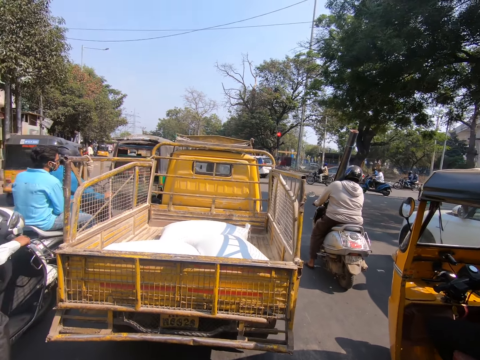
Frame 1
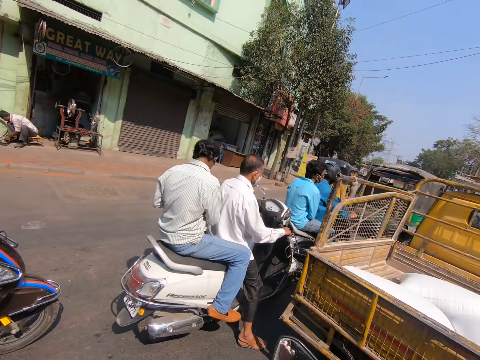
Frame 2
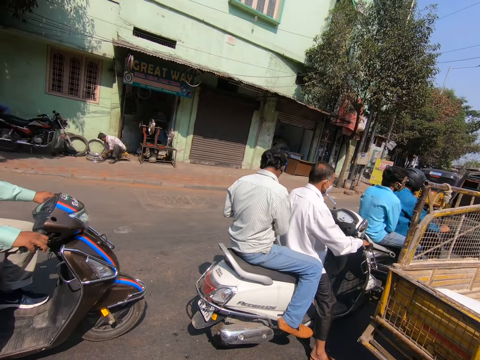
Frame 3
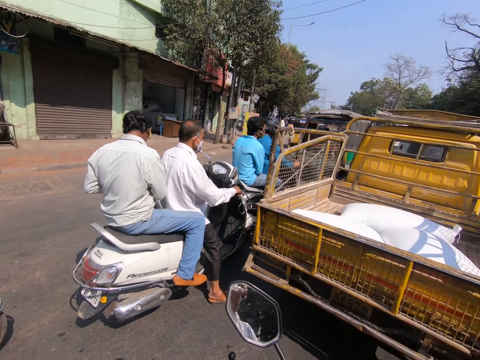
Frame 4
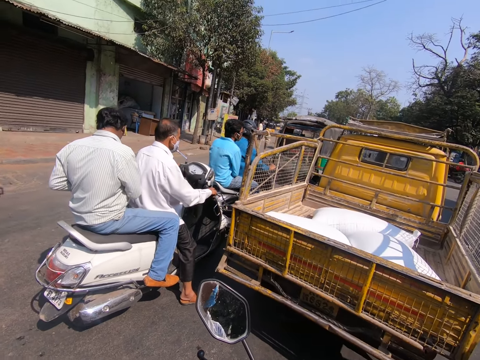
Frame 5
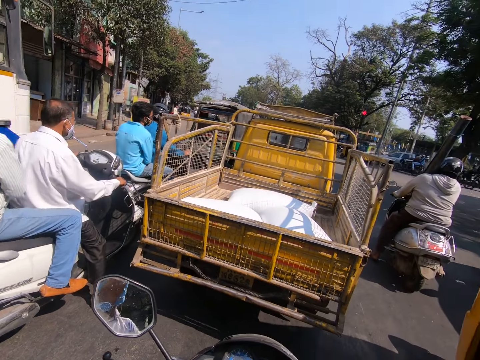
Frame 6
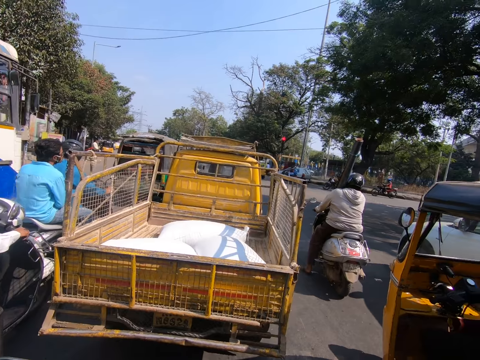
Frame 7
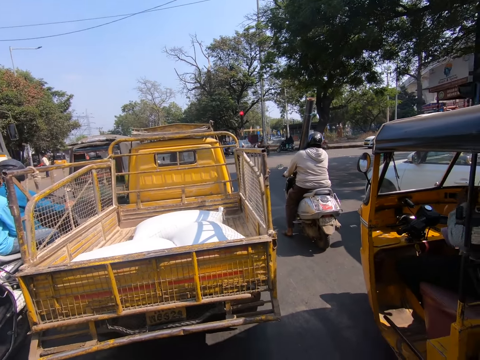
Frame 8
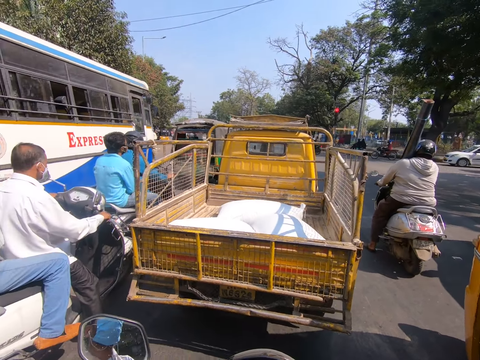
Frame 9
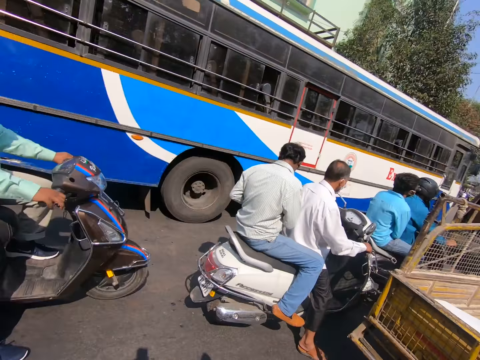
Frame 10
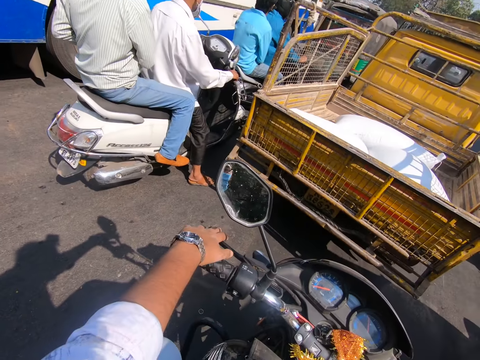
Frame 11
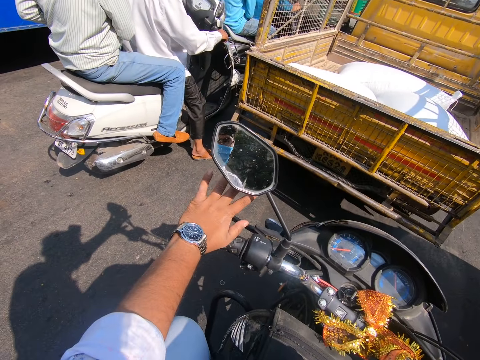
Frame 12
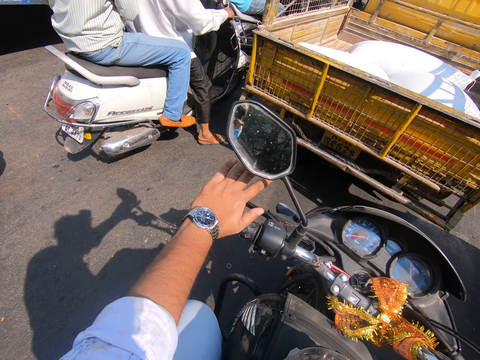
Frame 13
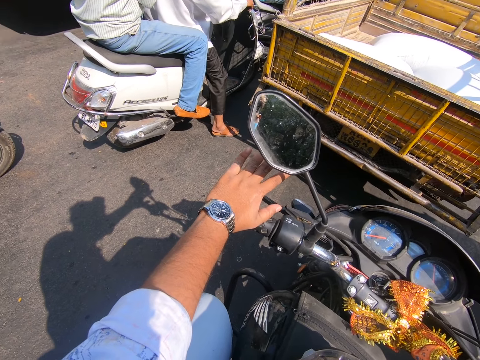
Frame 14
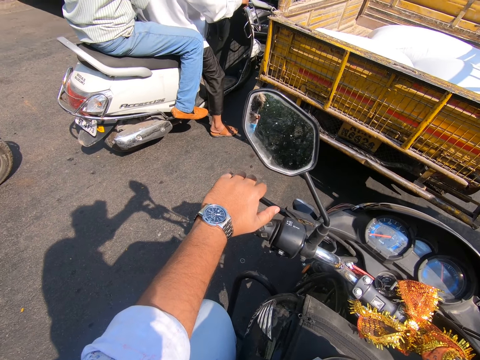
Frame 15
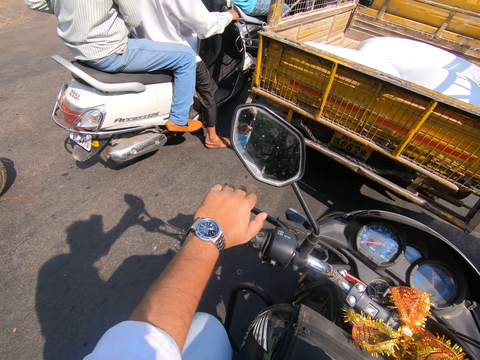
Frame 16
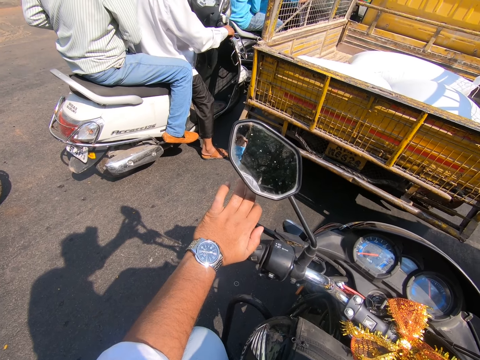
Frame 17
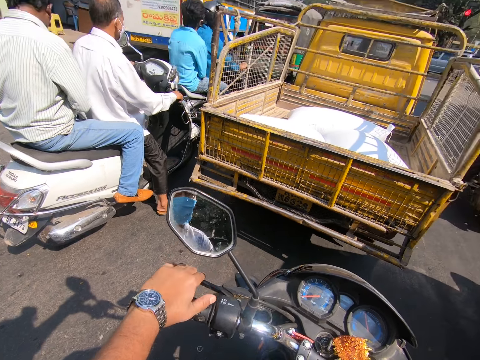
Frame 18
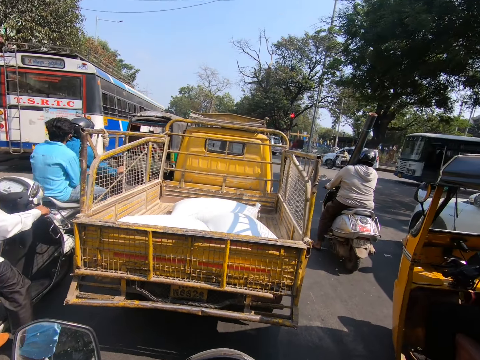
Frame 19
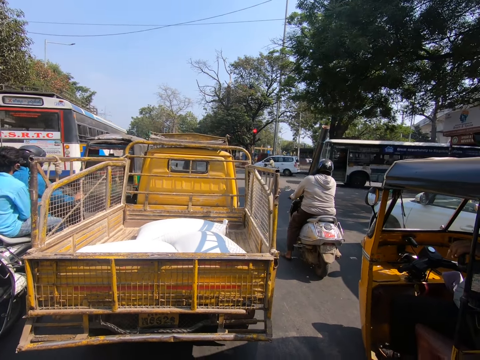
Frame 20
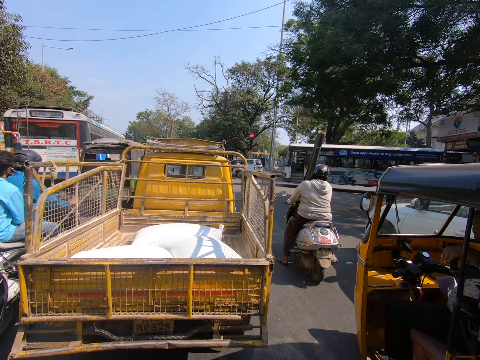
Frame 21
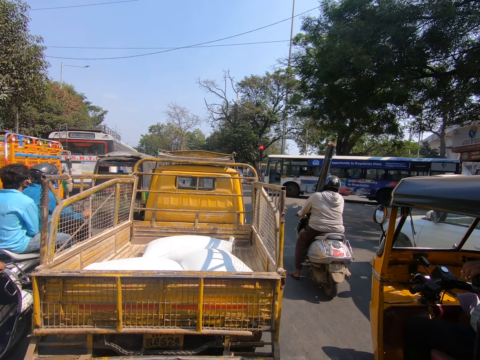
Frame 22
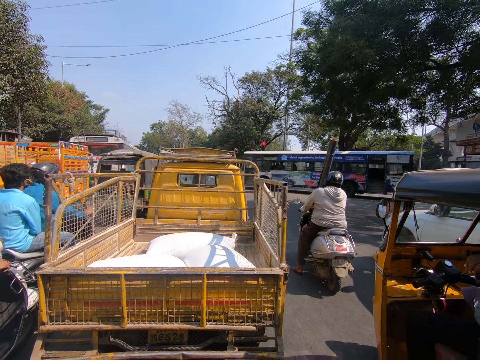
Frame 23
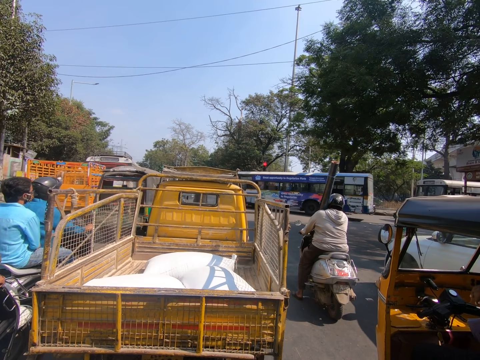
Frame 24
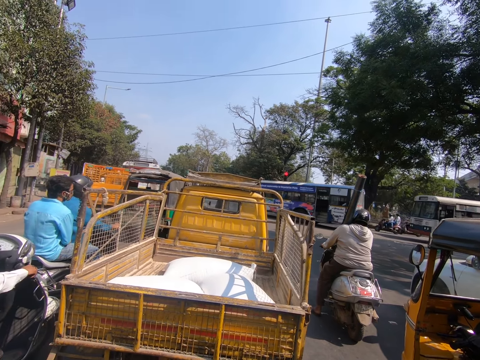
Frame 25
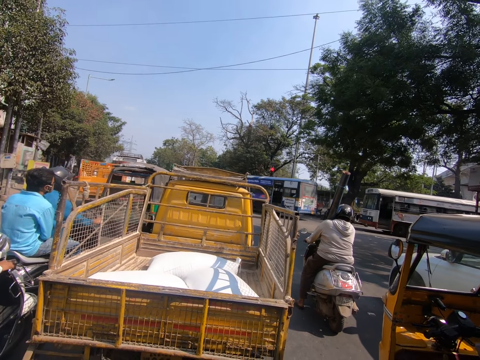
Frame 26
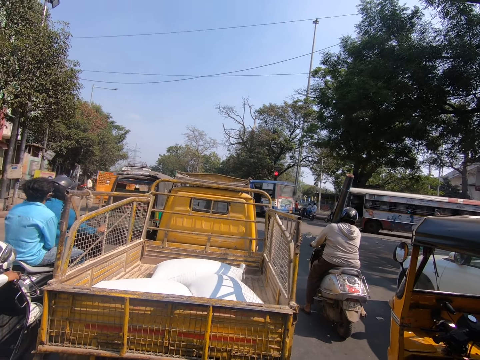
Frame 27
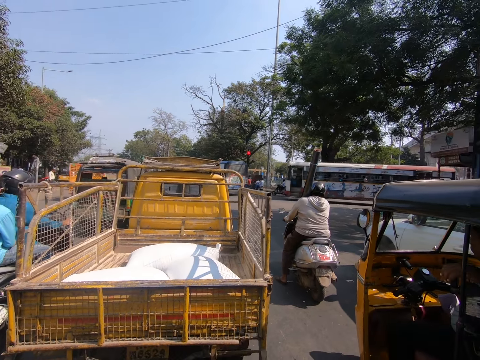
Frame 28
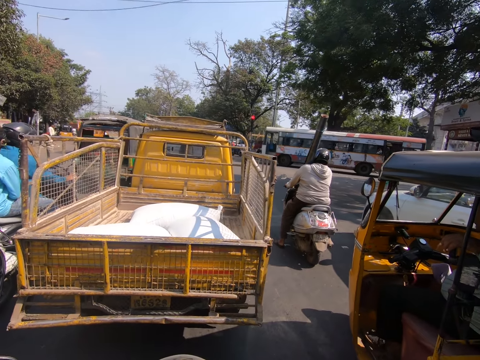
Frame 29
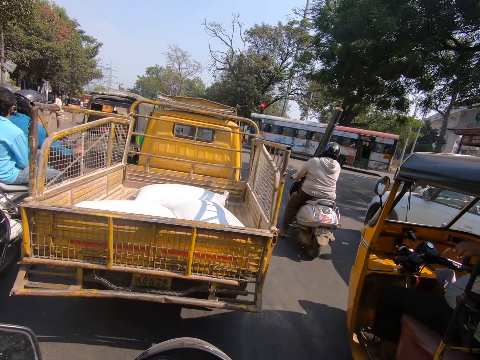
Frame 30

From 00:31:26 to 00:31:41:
The camera wearer holds the clutch lever with his left hand. He holds the clutch lever with his left hand again.

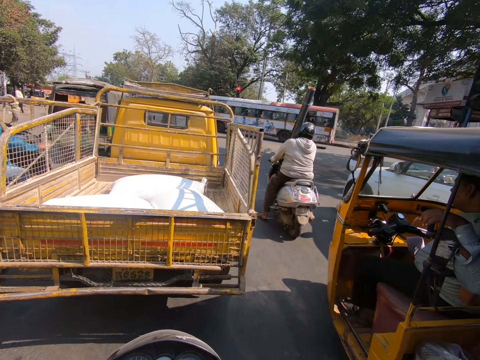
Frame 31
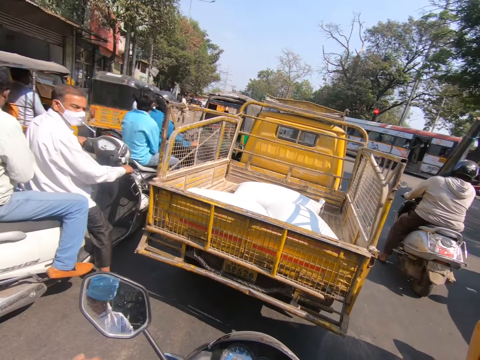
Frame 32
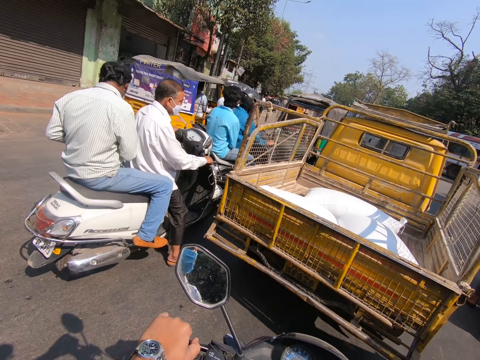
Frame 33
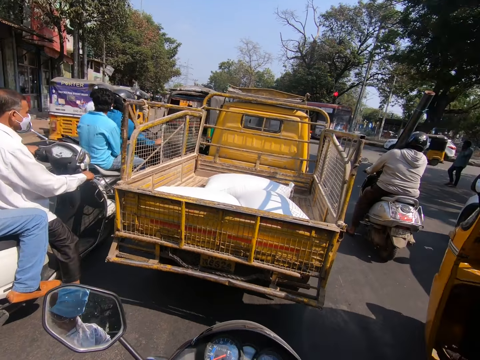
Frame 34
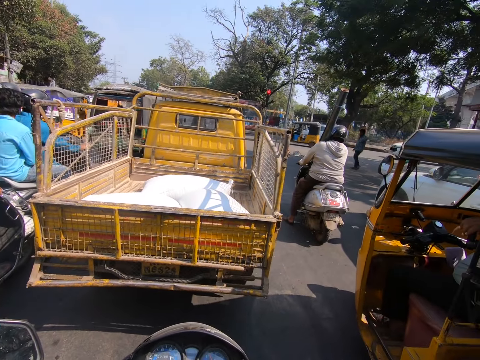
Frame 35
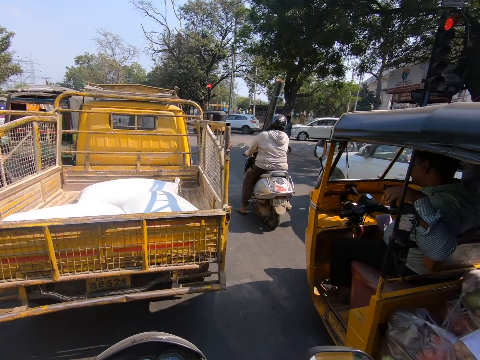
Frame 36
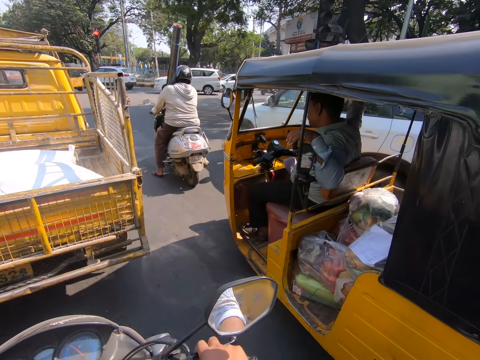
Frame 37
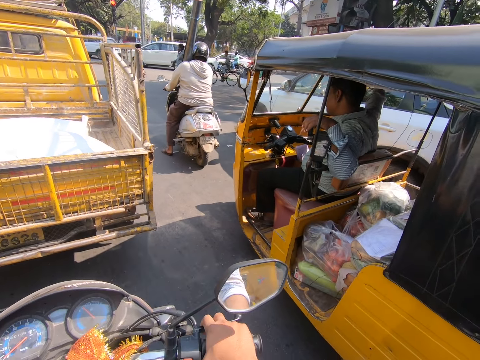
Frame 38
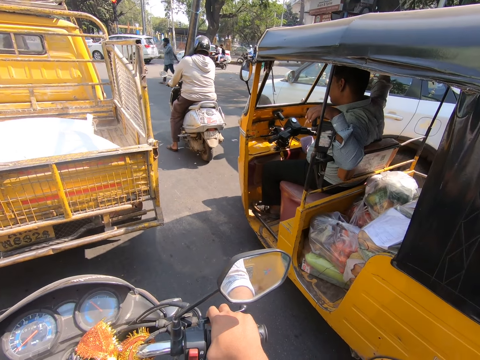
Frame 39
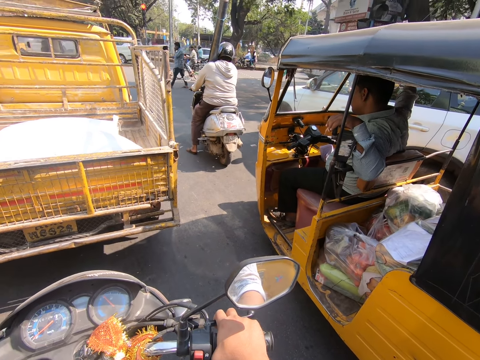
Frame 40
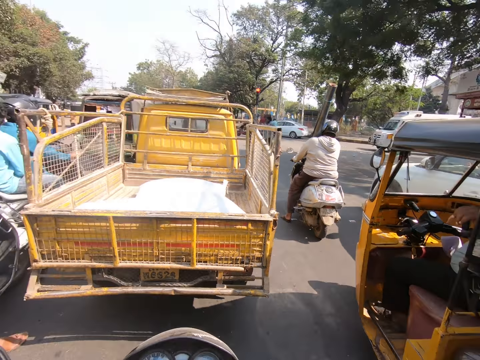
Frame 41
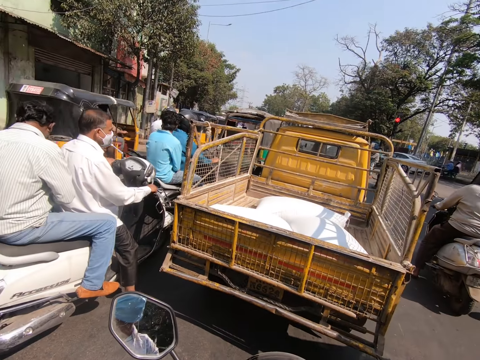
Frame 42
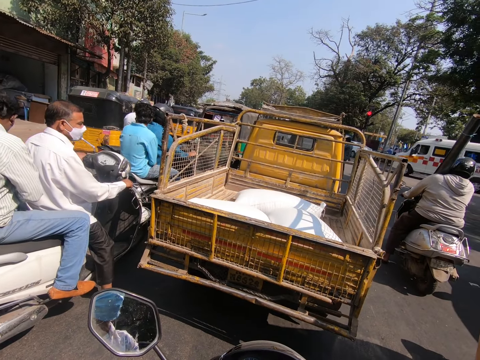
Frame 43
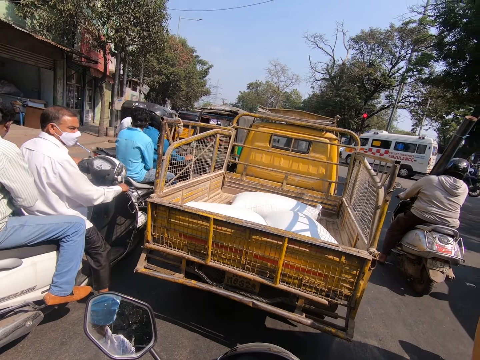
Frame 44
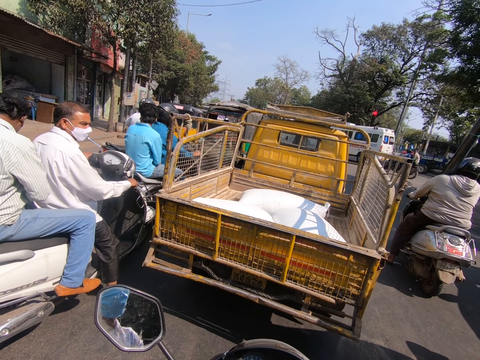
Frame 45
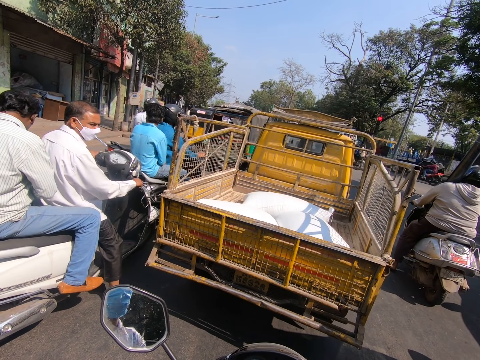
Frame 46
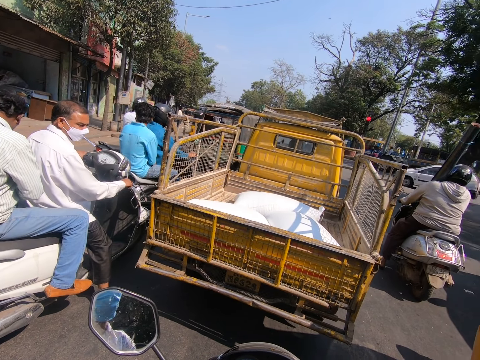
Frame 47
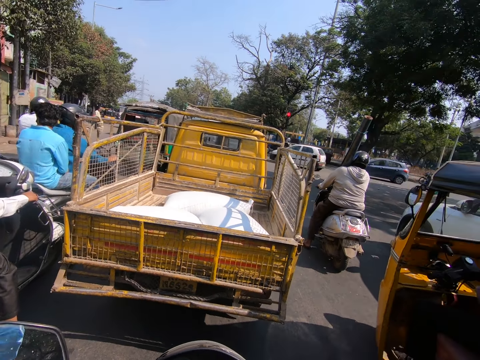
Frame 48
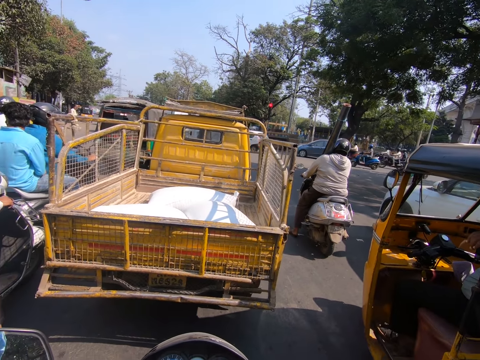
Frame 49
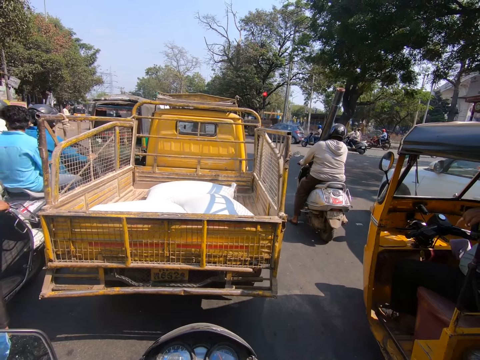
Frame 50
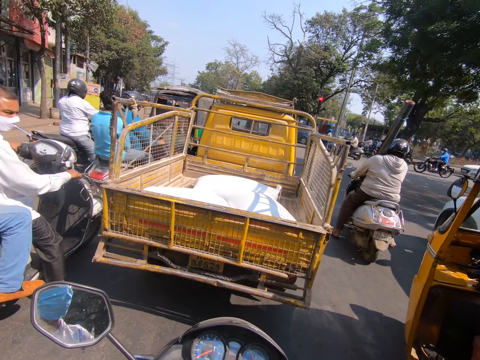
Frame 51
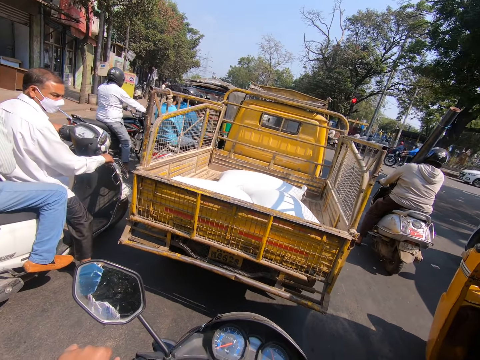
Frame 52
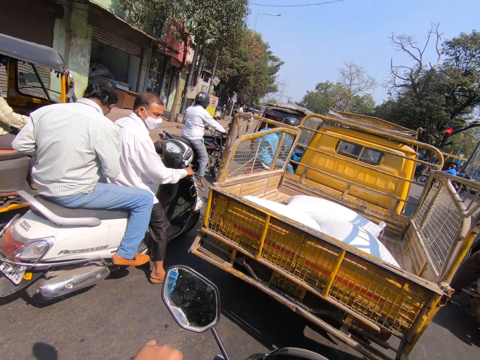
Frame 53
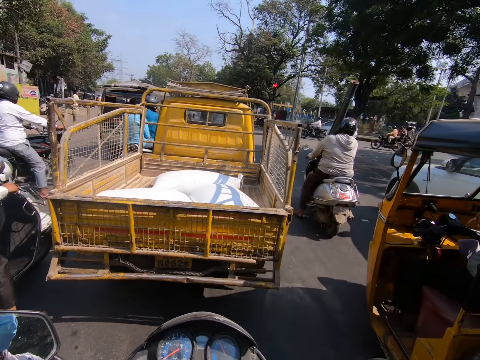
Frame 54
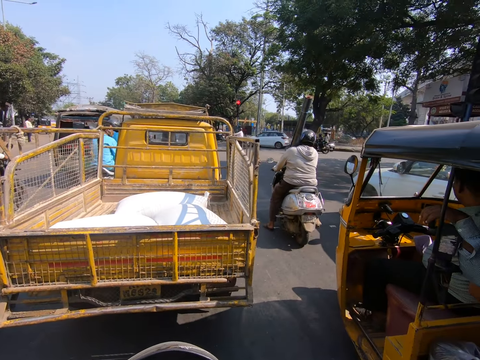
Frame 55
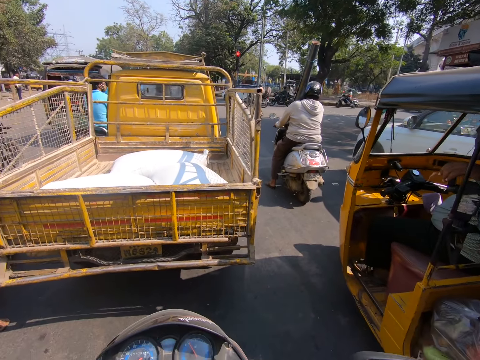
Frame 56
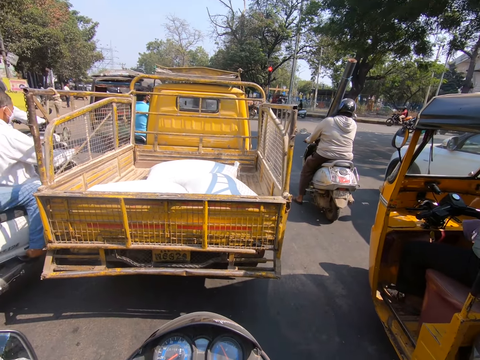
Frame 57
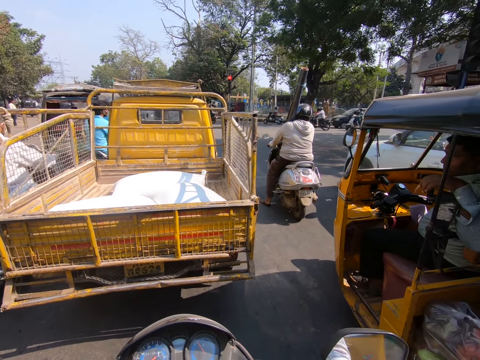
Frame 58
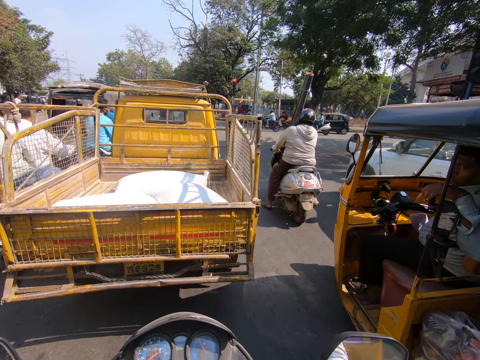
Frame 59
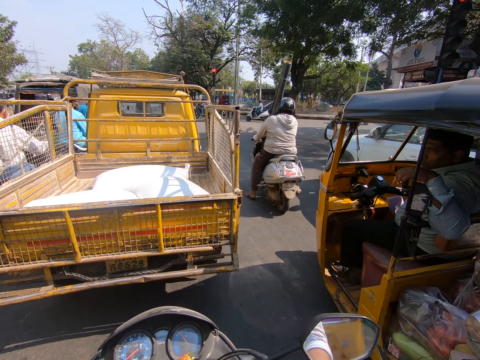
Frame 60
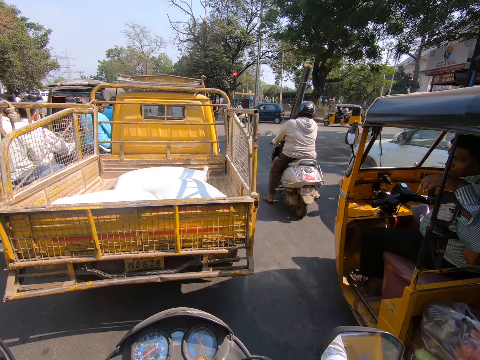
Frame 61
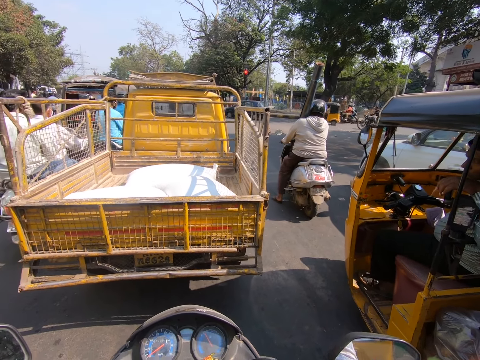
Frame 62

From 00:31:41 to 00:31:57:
A white motorcycle rides past the camera wearer.
